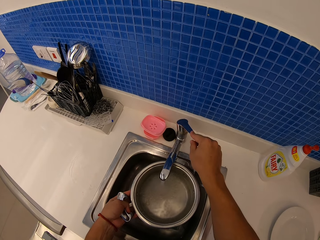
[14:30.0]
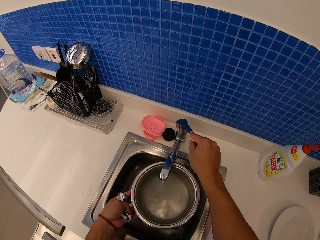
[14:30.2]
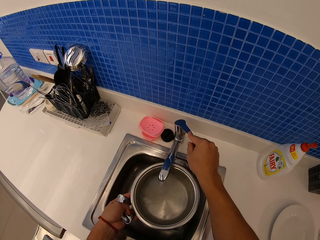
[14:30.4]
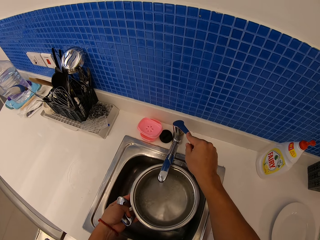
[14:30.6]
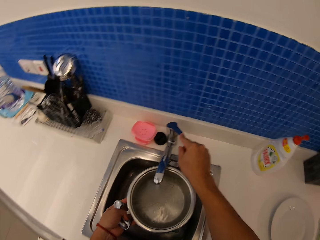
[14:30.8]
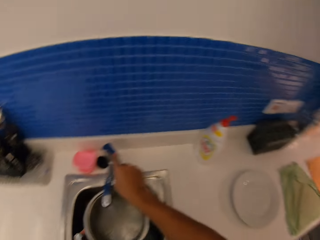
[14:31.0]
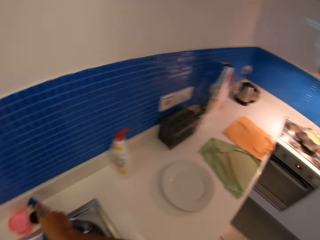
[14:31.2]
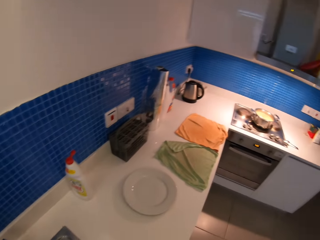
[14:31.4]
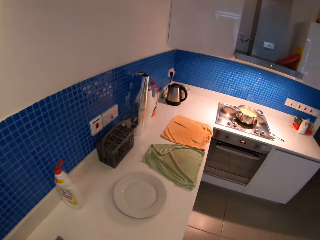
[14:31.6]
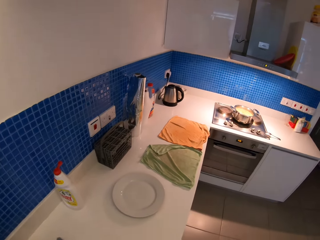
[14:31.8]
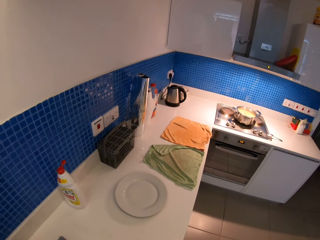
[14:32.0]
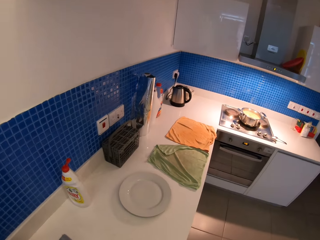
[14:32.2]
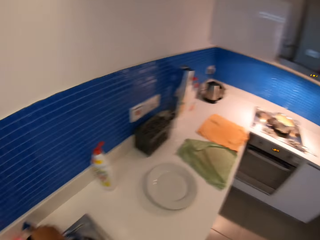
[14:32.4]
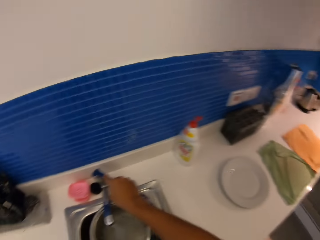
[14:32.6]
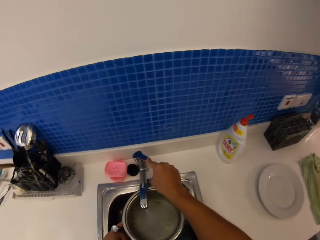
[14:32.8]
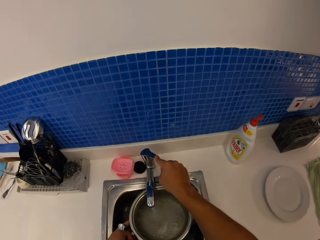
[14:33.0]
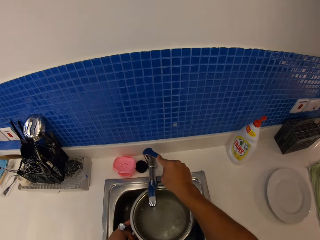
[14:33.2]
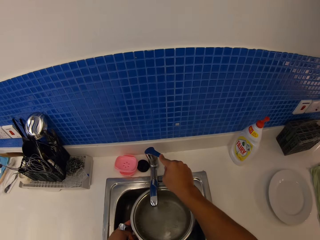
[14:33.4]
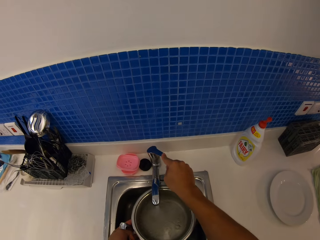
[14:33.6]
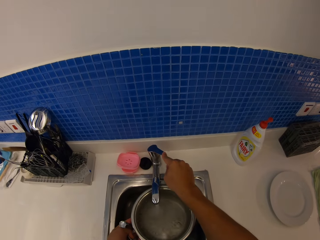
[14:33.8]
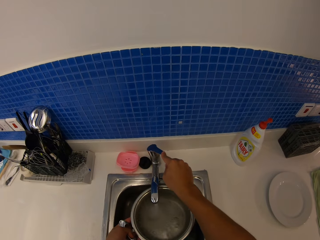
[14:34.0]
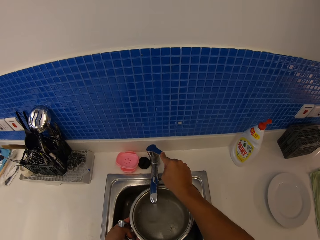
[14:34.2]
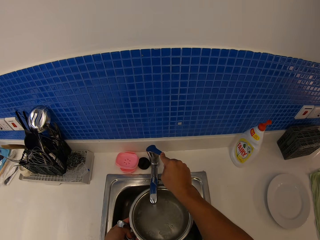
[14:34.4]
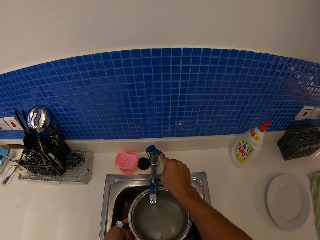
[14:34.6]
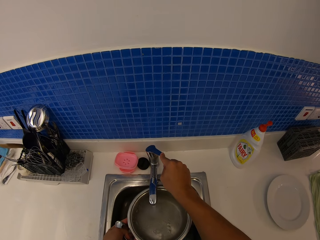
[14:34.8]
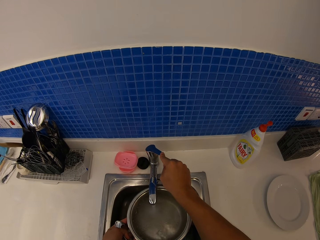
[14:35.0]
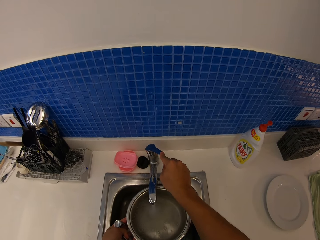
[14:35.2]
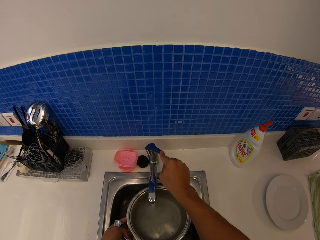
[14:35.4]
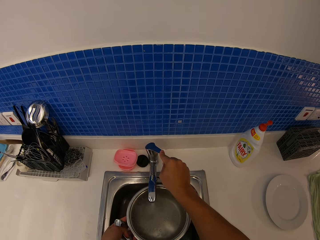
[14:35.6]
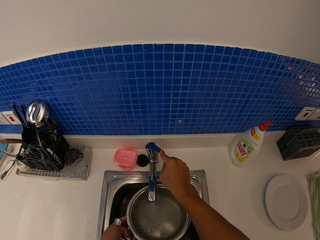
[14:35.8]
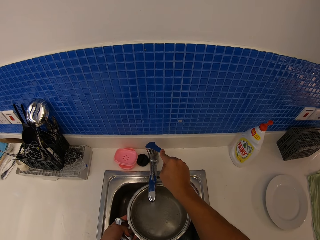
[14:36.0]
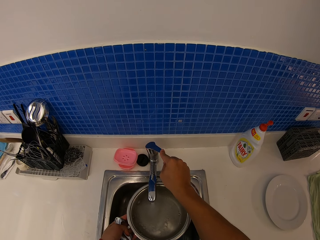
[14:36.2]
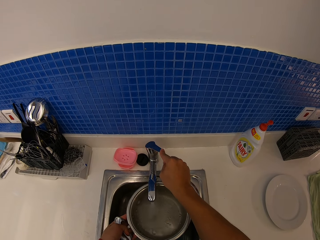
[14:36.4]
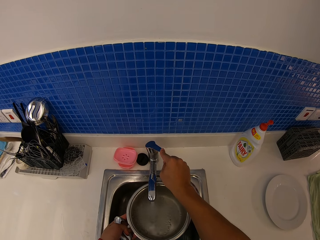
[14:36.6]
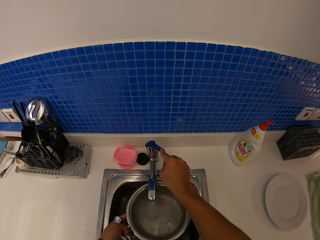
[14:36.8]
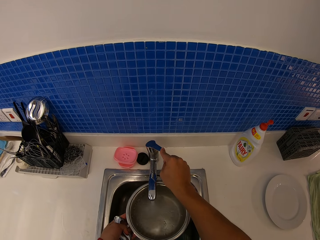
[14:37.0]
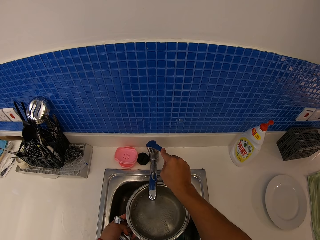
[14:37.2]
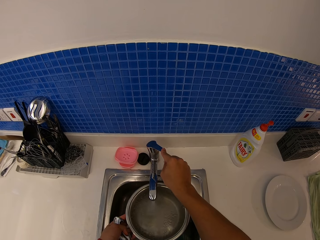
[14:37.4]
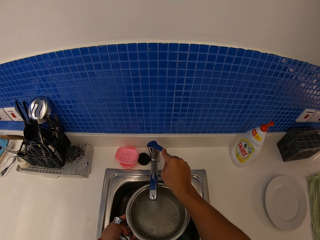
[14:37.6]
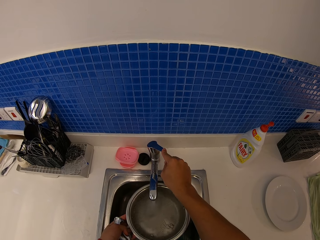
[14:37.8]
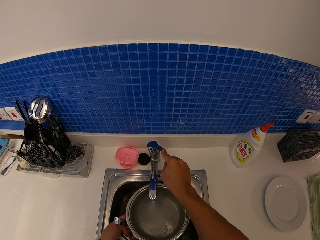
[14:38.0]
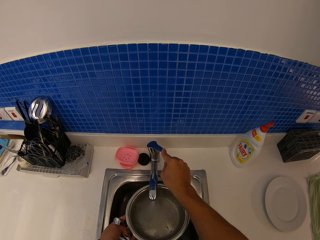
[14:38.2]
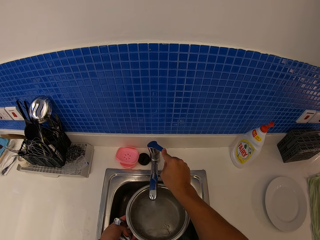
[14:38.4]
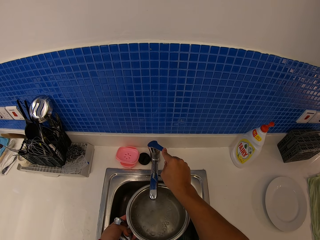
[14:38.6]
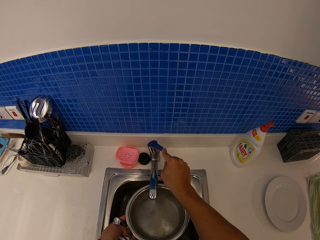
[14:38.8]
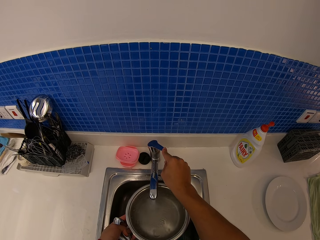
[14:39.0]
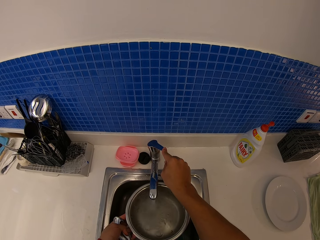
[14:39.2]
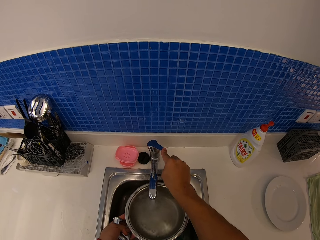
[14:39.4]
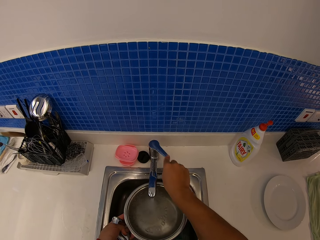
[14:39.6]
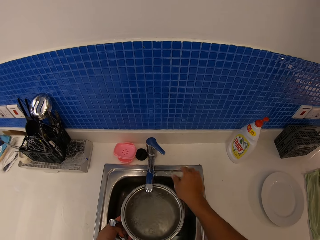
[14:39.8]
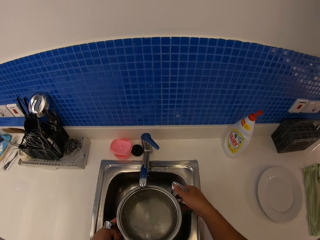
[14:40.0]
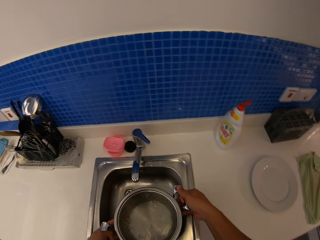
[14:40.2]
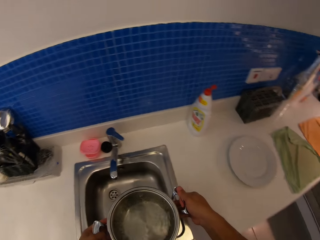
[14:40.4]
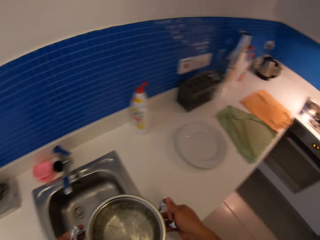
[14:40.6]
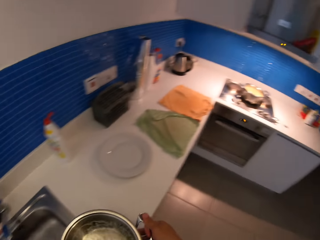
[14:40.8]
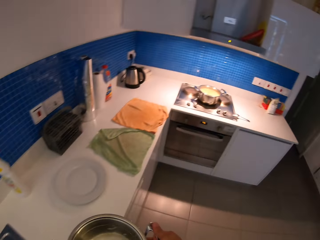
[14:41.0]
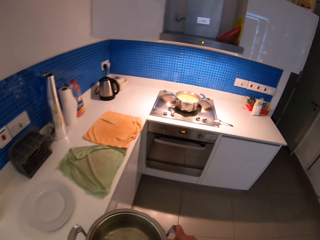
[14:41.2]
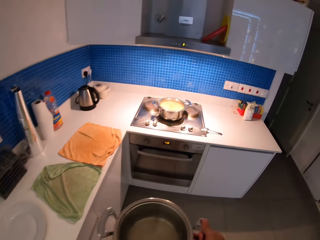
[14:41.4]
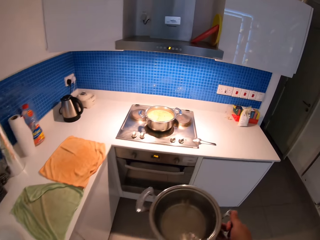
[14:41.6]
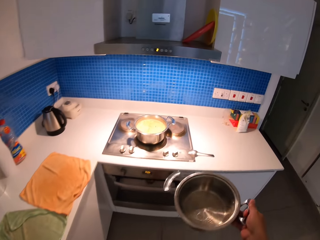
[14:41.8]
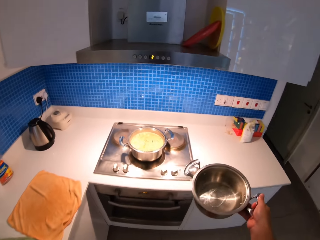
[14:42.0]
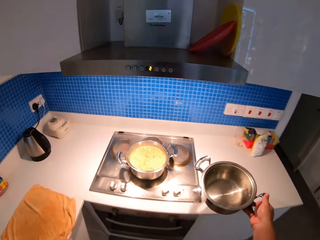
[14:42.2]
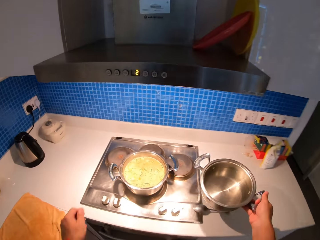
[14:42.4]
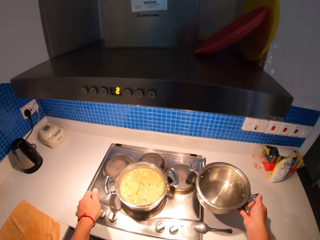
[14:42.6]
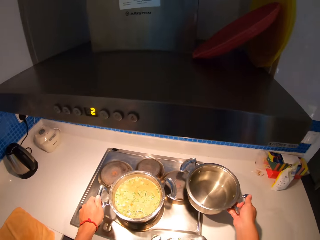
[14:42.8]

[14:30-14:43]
The camera wearer closes the water tap.

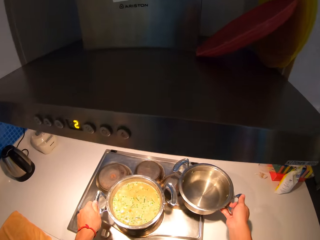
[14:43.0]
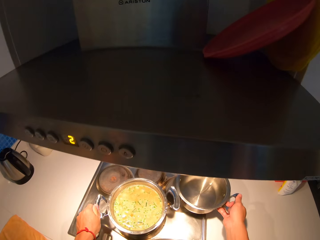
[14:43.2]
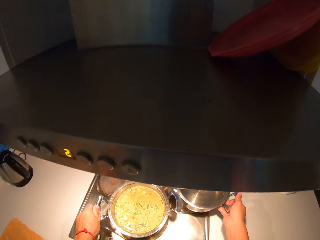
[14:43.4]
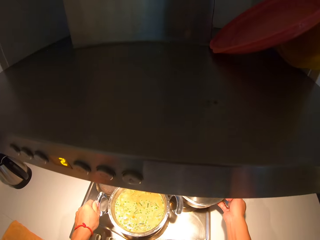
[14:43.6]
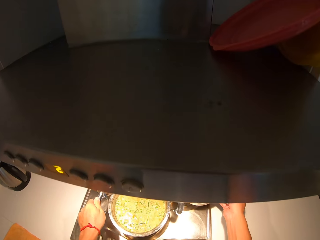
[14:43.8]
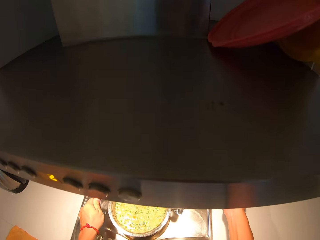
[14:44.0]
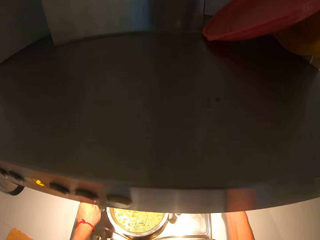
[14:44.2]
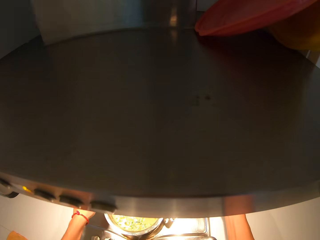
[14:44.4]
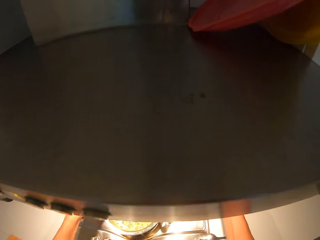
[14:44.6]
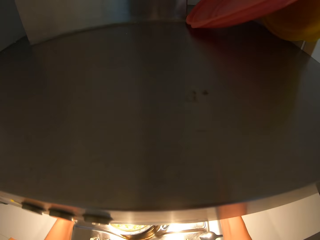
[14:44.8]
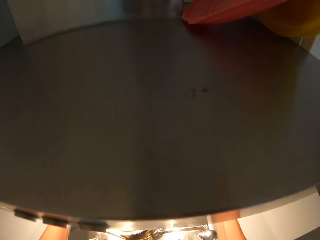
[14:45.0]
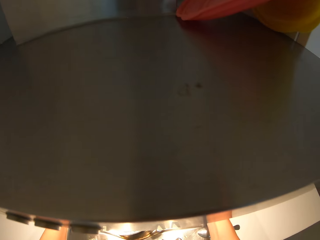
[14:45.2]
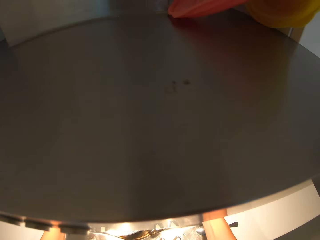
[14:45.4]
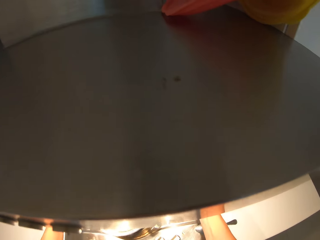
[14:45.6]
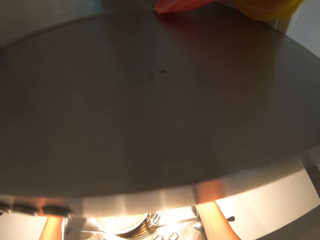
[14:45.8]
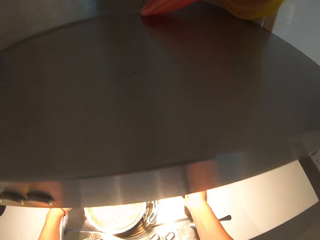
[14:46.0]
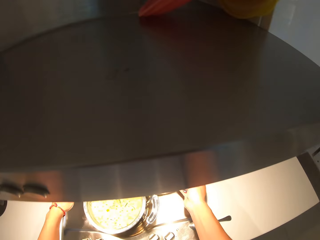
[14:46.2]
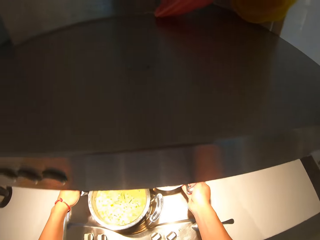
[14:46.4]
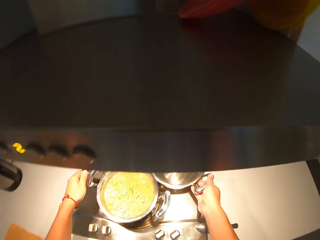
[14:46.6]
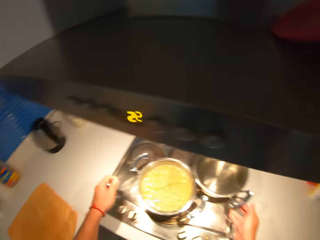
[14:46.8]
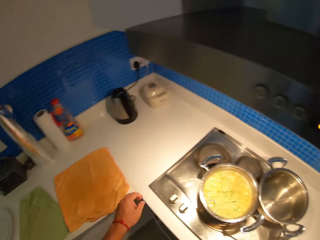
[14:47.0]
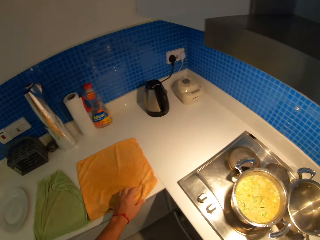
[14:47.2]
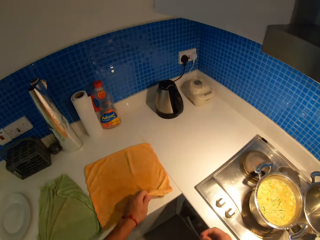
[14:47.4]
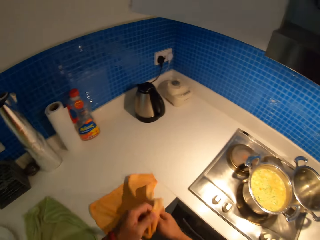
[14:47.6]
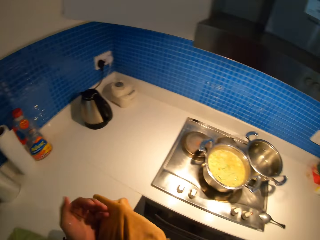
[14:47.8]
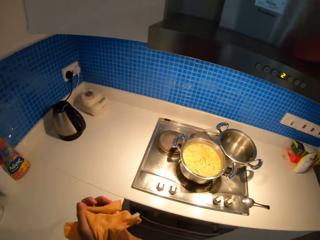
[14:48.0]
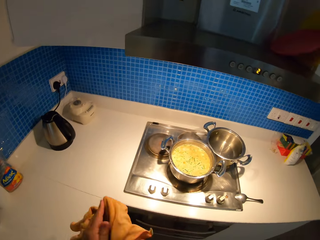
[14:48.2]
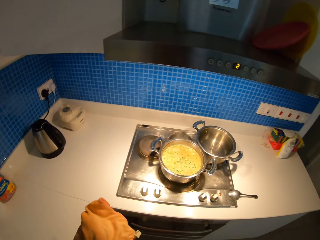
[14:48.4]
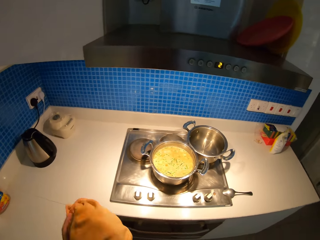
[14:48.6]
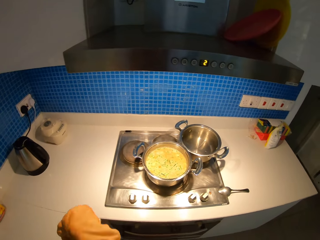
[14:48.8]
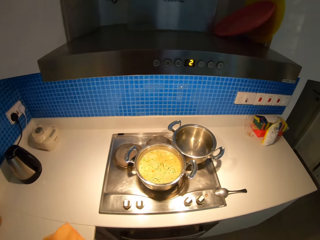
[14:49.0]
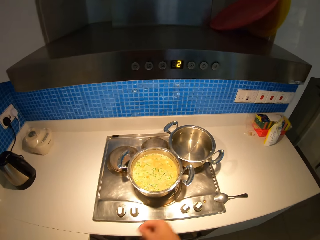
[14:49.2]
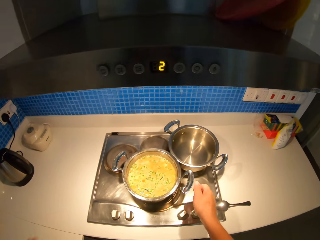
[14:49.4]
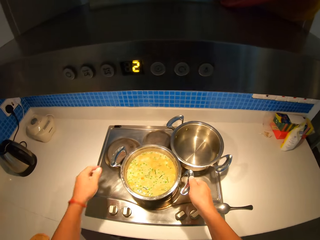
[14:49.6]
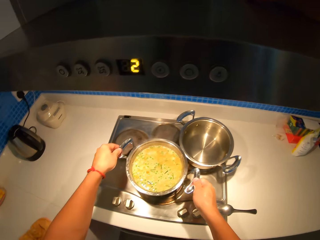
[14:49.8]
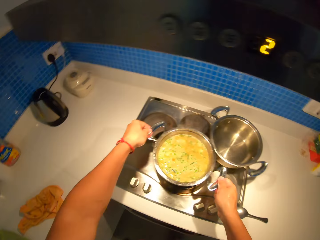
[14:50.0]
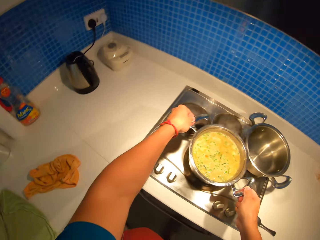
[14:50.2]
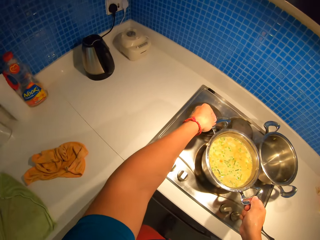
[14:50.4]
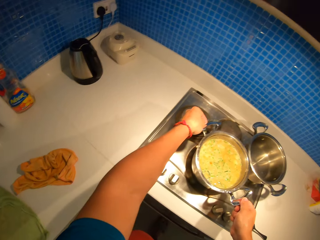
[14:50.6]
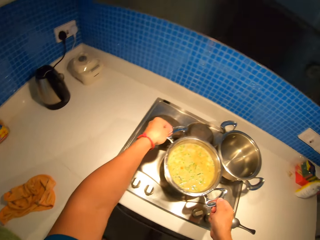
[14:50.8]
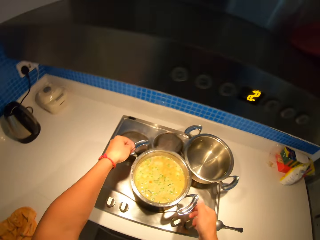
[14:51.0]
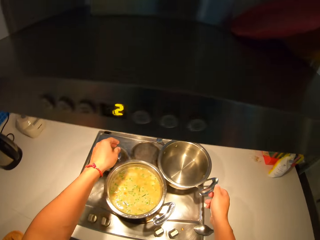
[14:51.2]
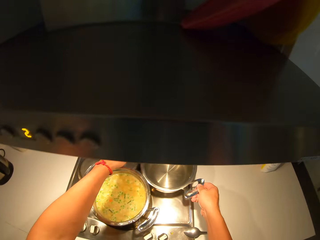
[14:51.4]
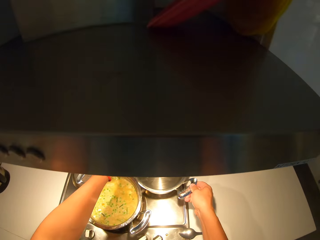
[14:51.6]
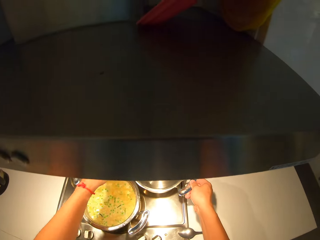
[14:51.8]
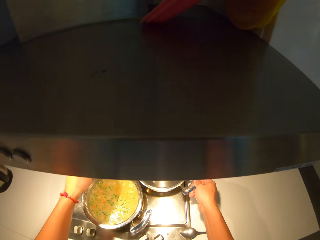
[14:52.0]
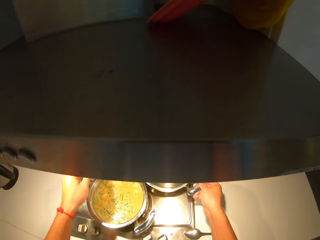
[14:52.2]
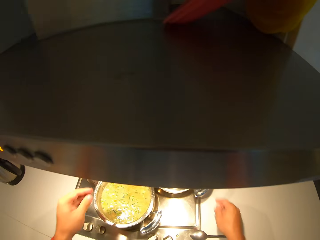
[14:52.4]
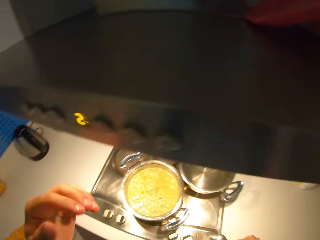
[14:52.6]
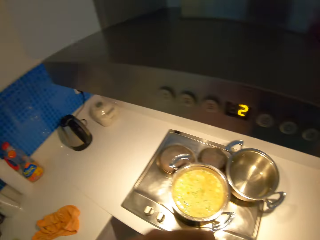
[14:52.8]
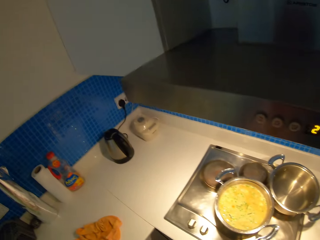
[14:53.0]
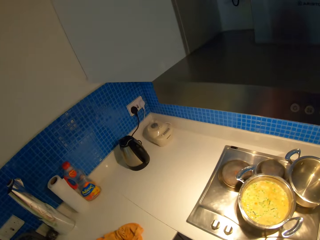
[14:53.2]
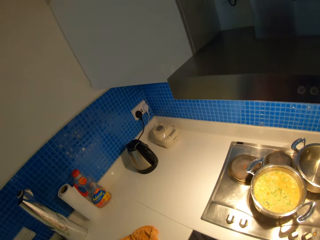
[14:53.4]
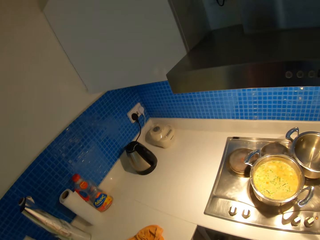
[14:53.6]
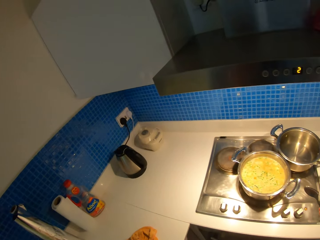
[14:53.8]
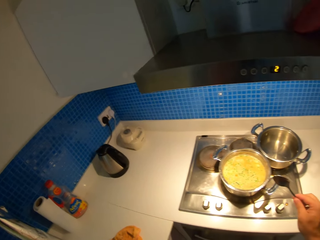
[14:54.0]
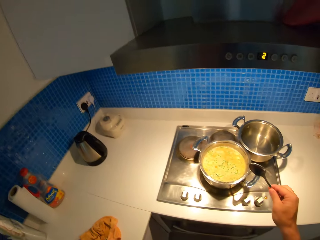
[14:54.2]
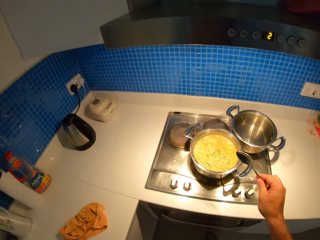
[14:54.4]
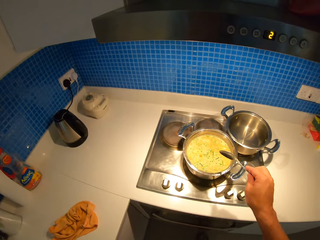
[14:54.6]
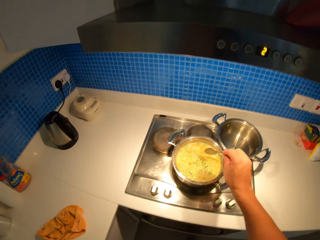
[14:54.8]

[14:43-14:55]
The camera wearer puts a pot of water on a cooker. He picks up the table towel, wipes his hands with the table towel, and places the table towel on the kitchen counter. He holds the pot handles. He picks up a spoon.
